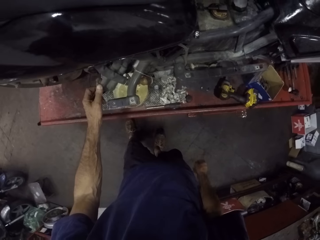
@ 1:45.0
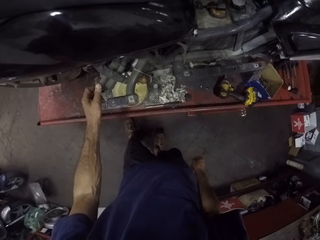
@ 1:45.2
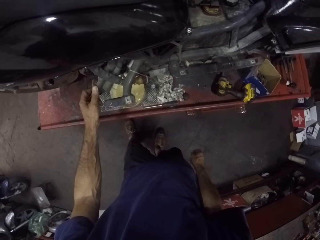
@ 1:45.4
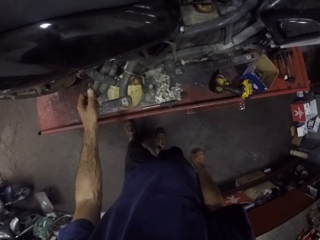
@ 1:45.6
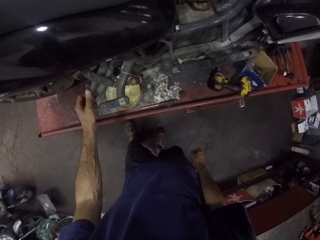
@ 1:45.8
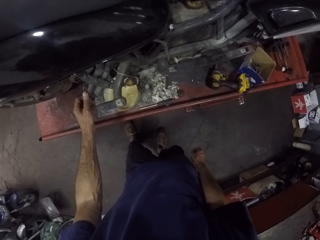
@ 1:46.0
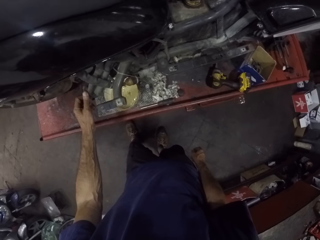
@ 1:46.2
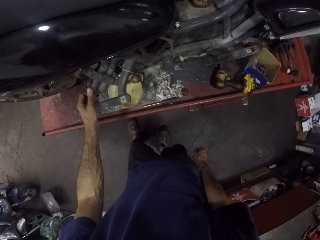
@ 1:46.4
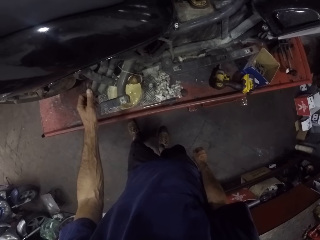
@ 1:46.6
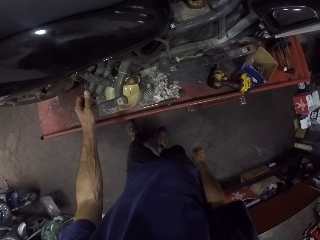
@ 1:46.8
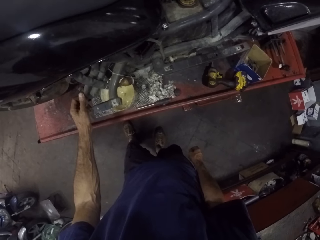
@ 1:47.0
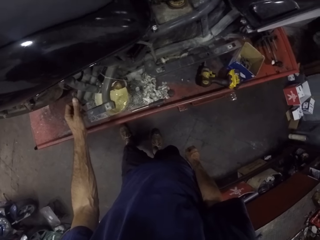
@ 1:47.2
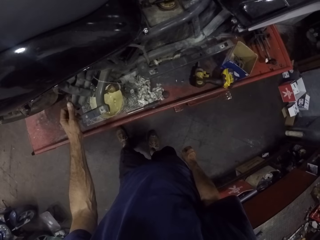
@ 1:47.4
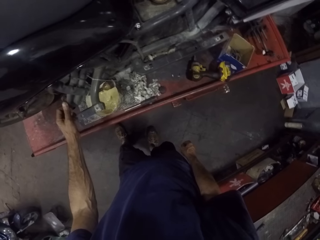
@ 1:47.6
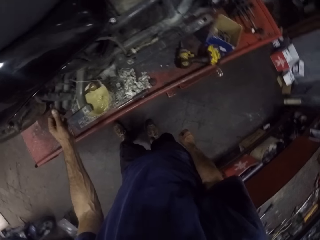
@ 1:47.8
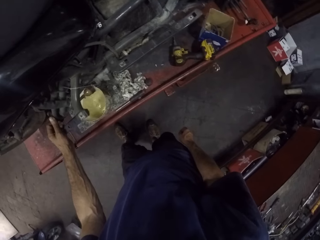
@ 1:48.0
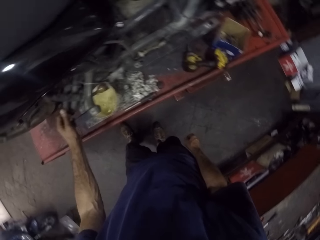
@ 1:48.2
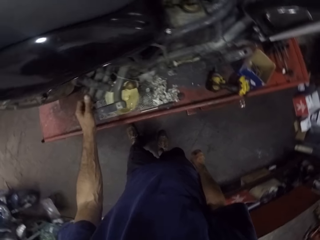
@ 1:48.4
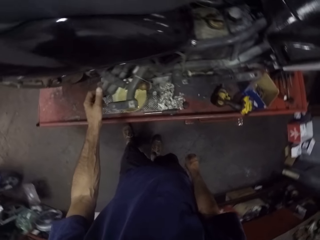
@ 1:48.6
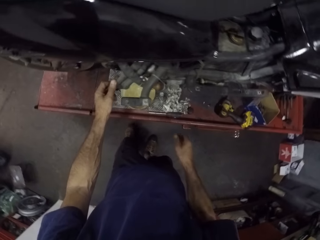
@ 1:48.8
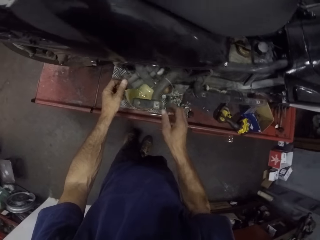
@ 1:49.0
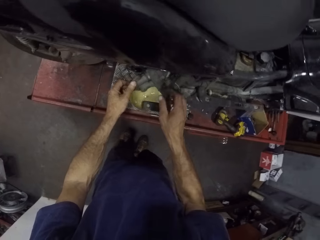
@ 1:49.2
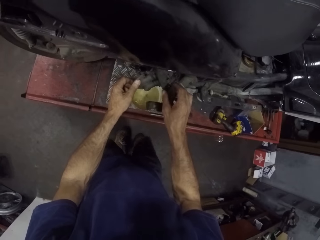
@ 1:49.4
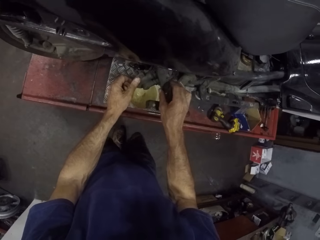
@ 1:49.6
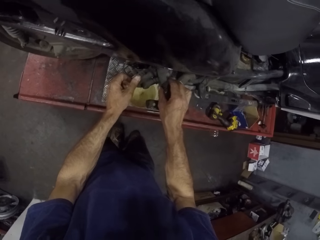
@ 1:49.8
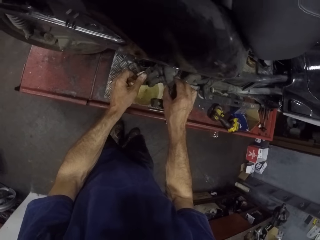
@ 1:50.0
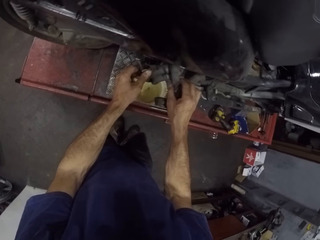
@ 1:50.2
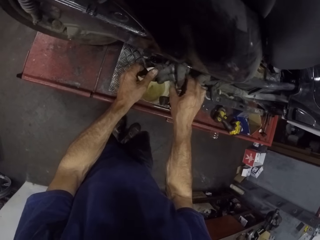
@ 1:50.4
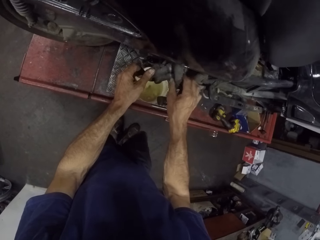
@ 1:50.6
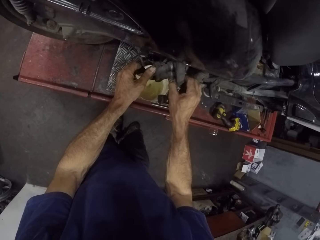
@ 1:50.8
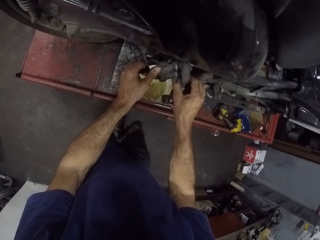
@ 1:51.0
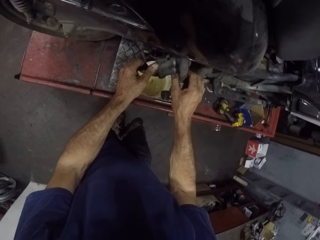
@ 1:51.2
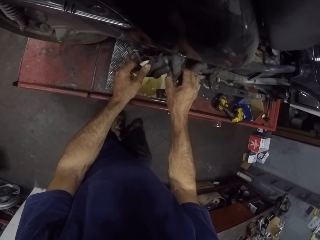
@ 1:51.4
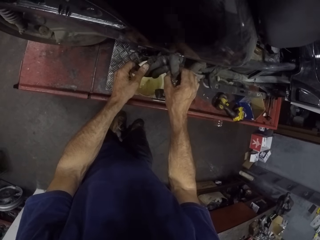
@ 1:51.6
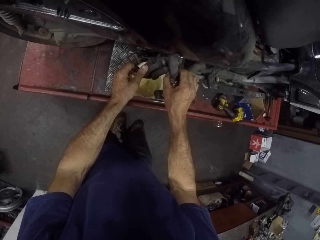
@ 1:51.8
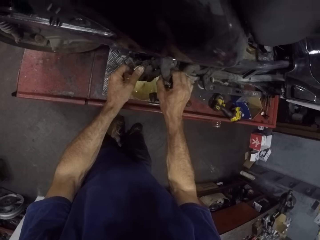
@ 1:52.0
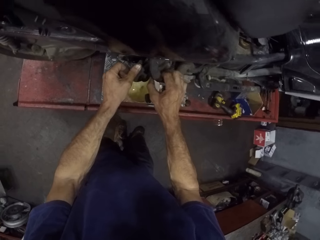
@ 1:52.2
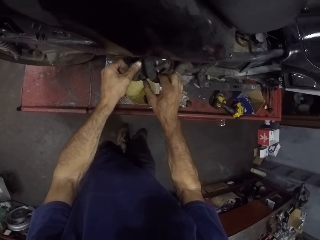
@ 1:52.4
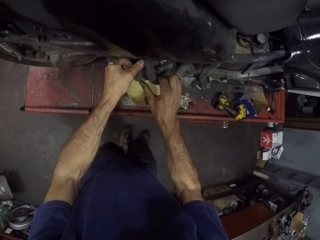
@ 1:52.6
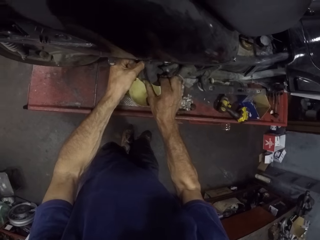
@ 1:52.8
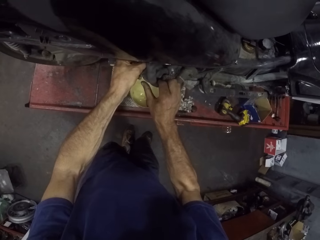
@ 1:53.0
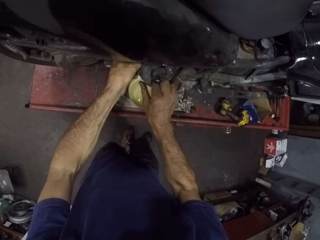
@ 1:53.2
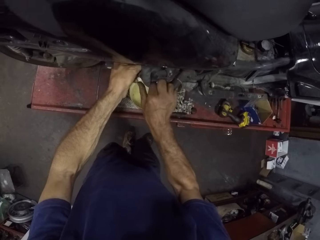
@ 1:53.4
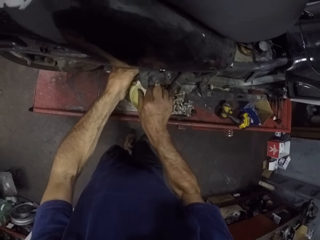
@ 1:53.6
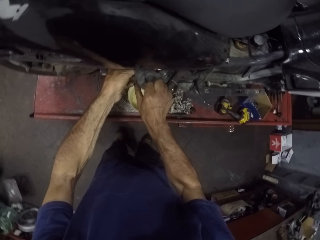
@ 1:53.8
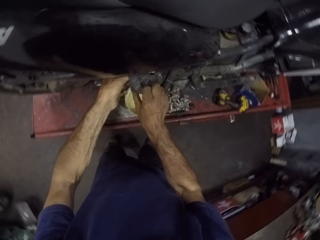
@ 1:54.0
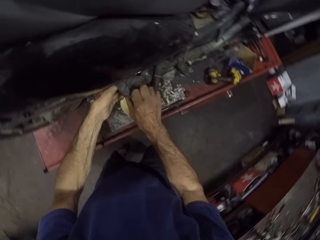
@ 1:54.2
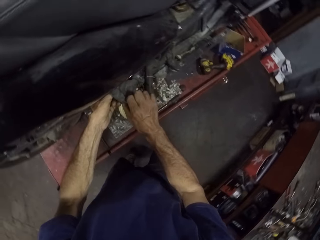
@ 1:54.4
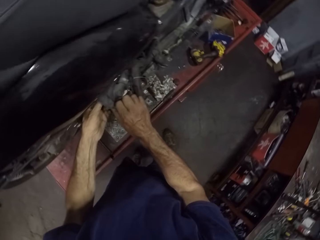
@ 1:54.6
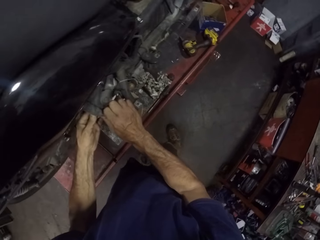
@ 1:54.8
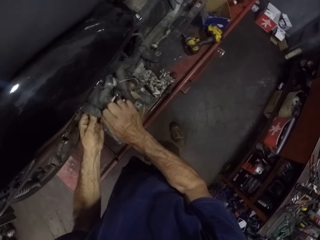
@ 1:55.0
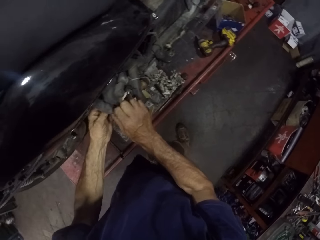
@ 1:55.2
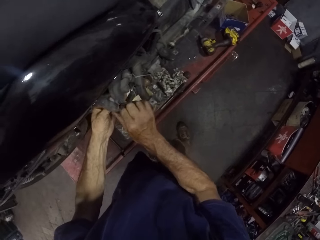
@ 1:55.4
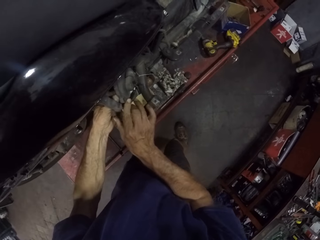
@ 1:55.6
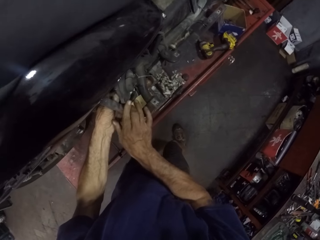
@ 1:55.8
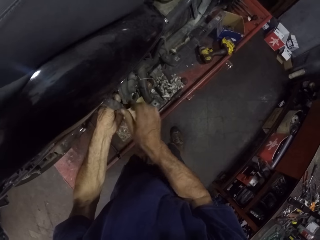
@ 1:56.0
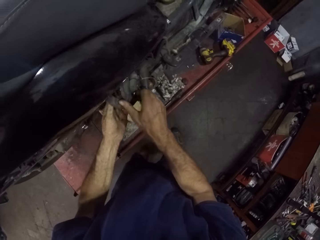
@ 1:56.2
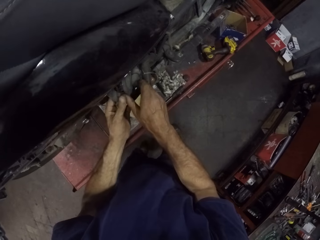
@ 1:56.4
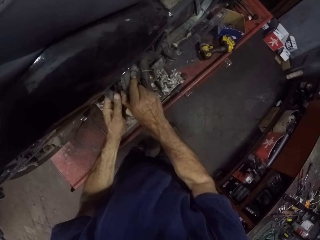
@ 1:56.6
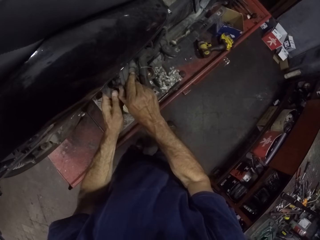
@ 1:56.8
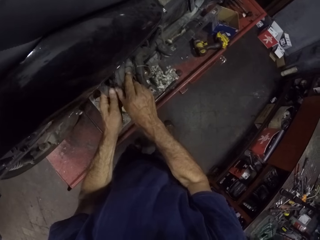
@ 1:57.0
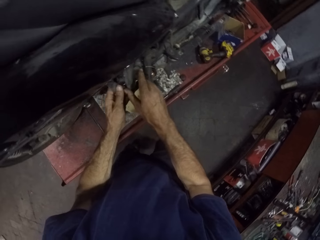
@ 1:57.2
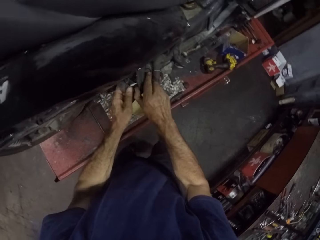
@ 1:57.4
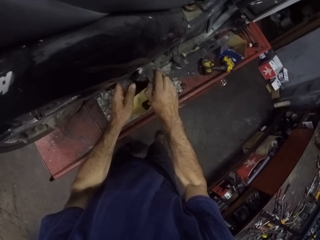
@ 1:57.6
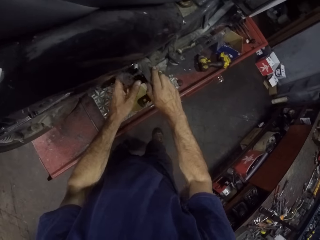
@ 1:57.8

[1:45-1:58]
The camera wearer untangles the tubes. They turn around.

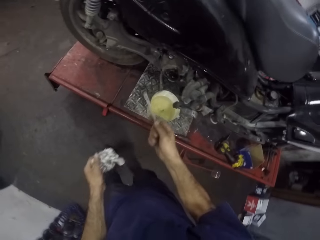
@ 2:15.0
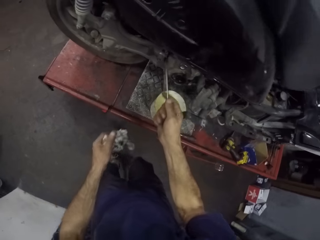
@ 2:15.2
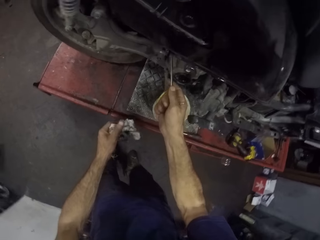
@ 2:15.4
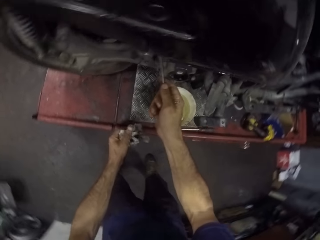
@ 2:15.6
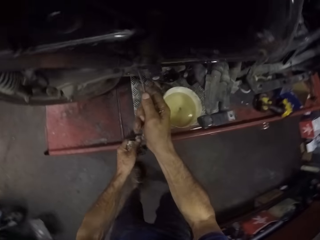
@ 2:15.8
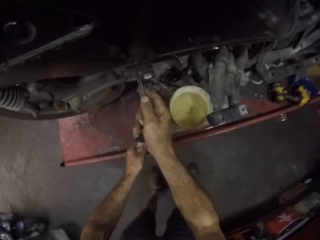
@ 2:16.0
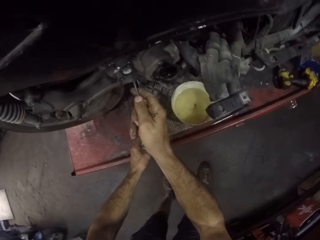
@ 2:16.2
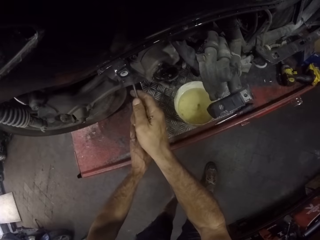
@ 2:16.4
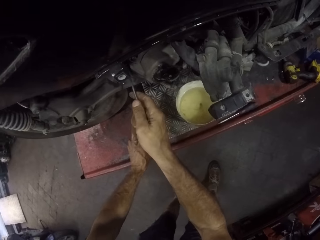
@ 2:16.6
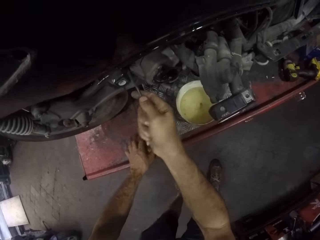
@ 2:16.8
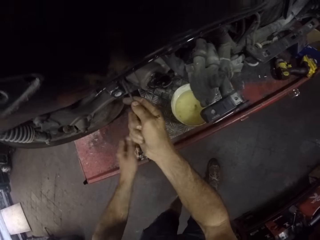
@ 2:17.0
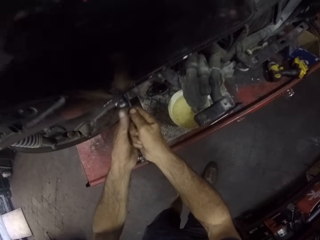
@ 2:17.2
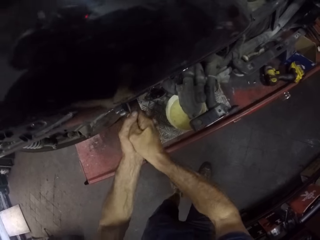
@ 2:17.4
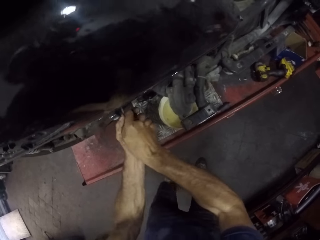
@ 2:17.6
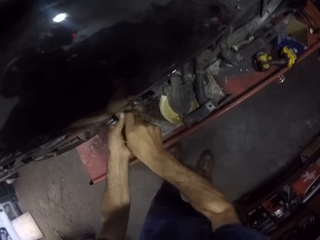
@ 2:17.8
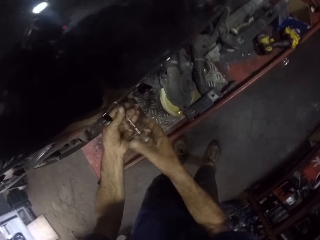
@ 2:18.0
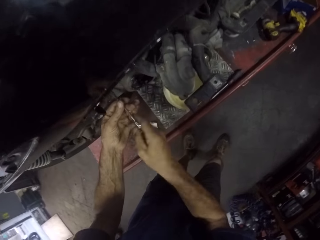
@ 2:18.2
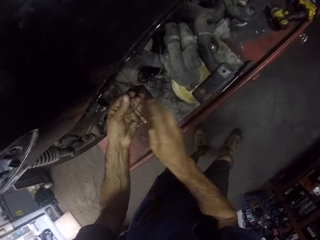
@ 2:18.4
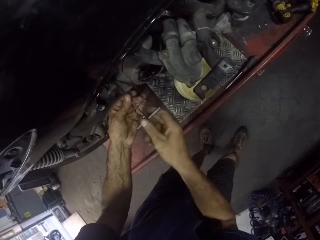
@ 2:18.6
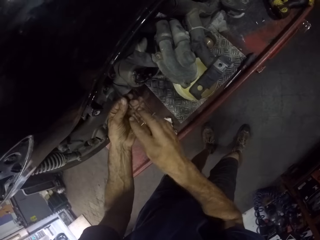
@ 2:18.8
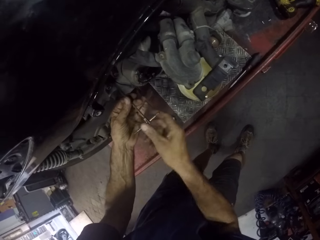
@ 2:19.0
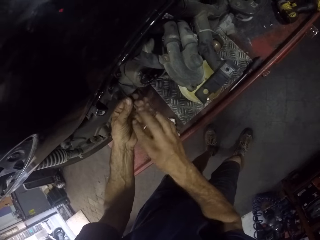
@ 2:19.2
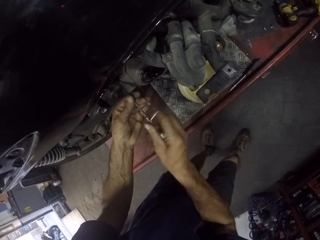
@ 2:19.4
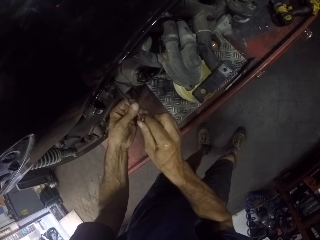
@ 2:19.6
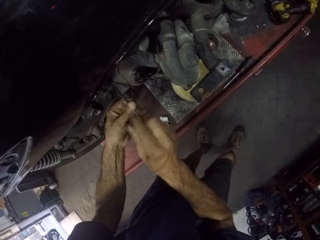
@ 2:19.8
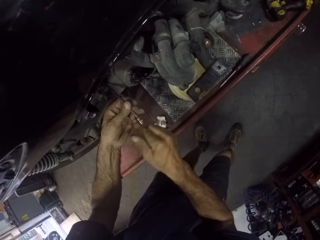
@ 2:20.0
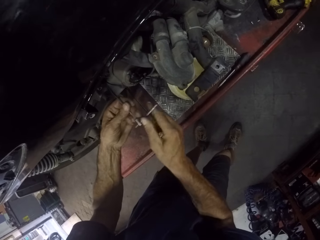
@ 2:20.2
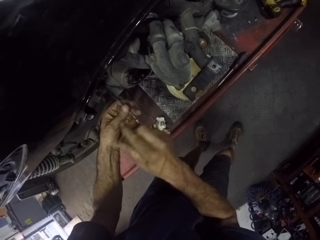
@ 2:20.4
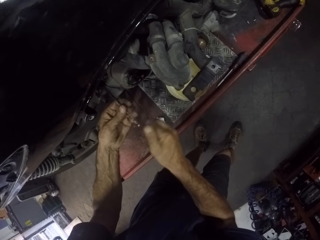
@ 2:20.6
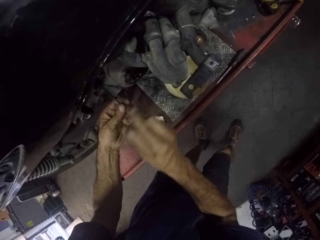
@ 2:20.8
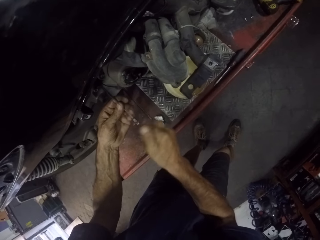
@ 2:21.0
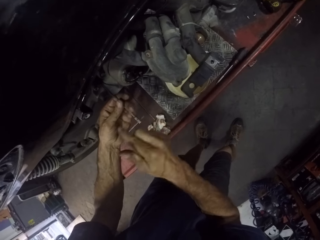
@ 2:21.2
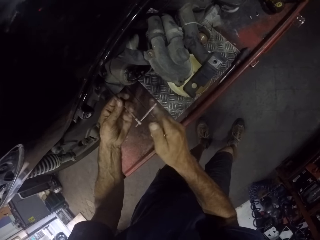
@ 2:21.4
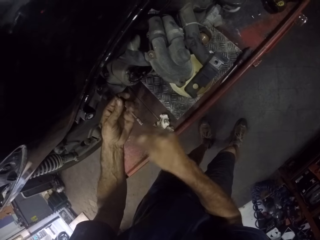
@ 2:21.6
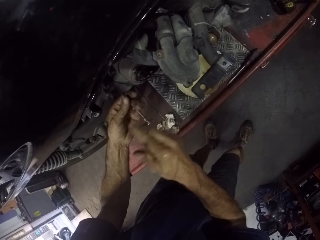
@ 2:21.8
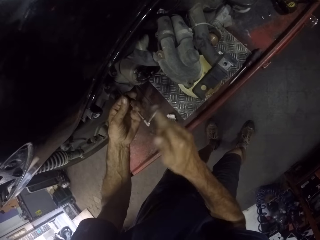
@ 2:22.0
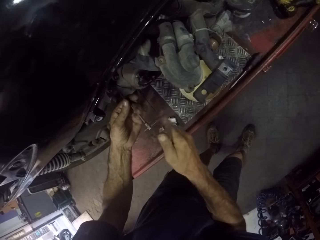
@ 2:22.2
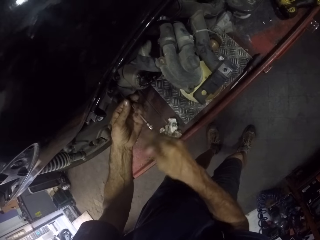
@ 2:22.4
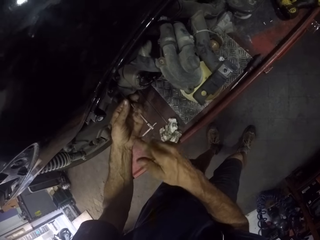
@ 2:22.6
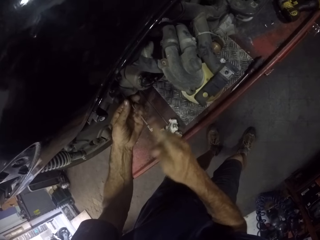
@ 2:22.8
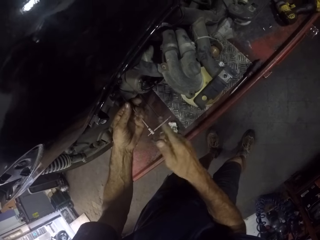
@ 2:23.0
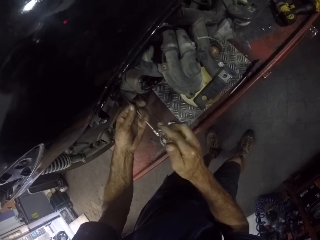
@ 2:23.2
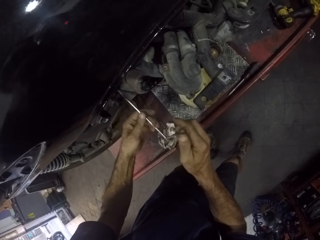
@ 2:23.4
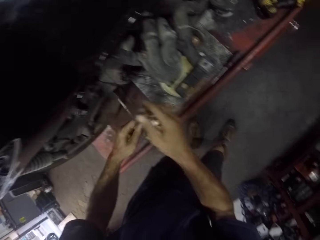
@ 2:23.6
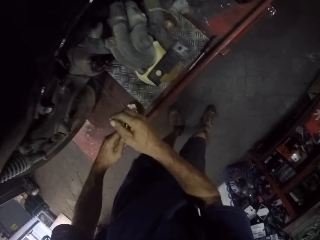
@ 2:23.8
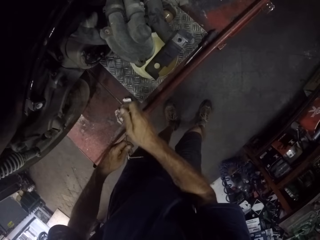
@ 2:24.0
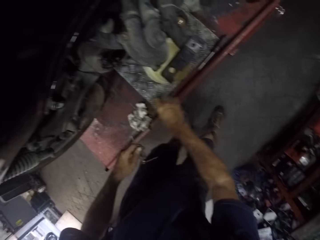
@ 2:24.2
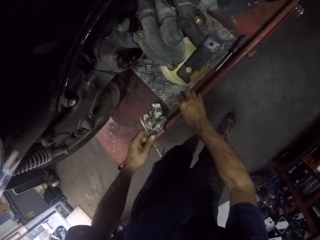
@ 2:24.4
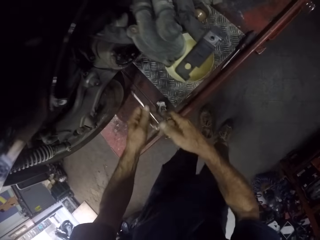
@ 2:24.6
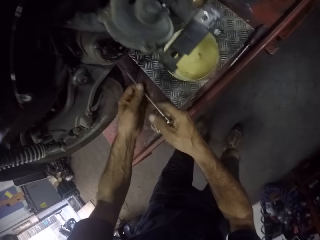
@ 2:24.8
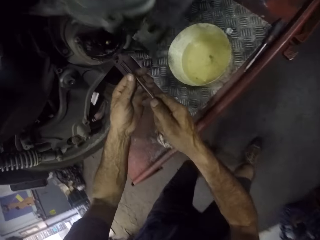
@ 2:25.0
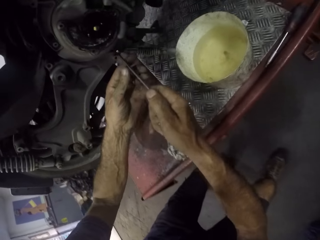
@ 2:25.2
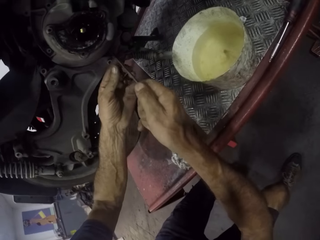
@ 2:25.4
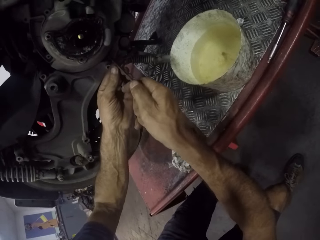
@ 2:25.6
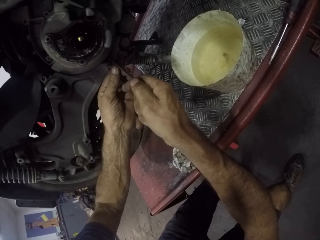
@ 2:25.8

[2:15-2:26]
The camera wearer moves around. They bend downwards. They drive out a screw from the machine with a t-handle screwdriver. They pick up the screw with the hand and drop the screw on the bike repair stand.
